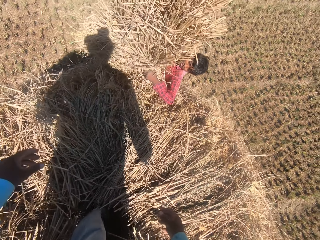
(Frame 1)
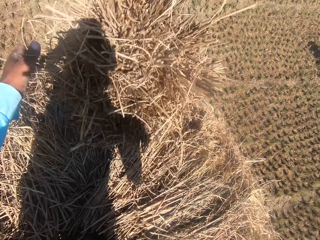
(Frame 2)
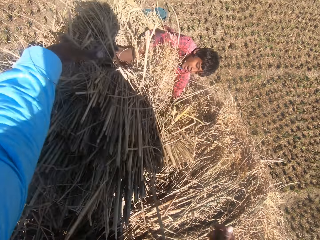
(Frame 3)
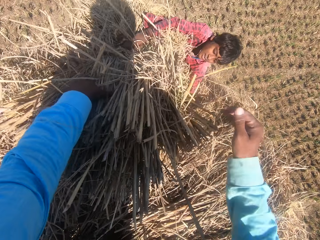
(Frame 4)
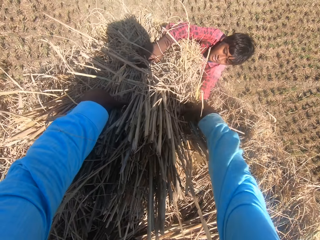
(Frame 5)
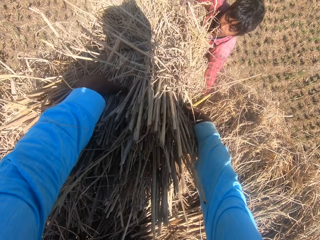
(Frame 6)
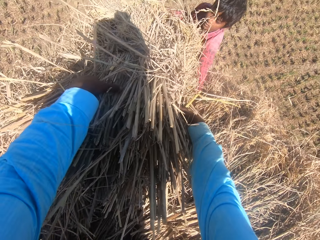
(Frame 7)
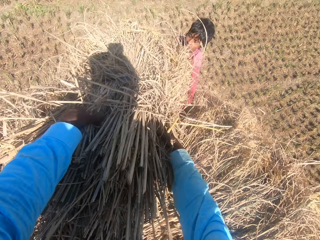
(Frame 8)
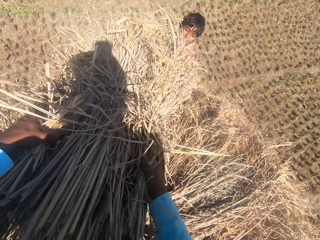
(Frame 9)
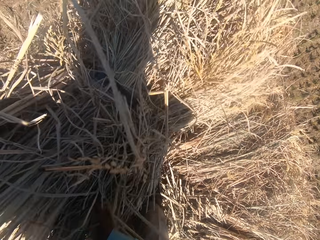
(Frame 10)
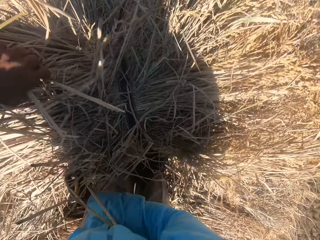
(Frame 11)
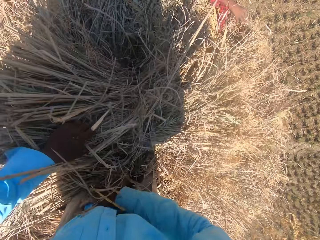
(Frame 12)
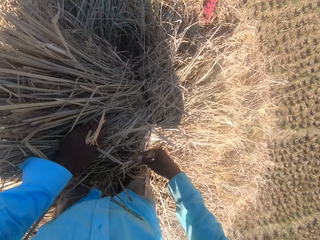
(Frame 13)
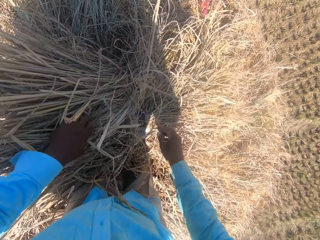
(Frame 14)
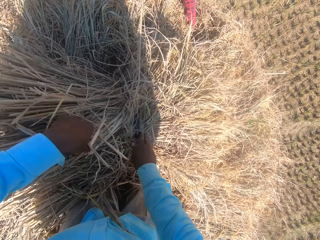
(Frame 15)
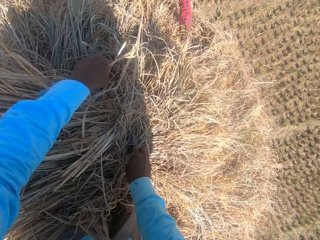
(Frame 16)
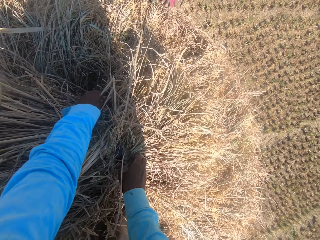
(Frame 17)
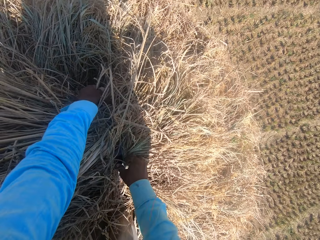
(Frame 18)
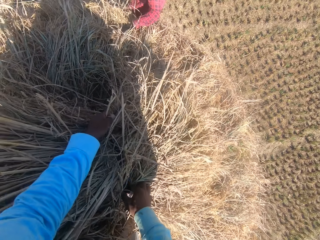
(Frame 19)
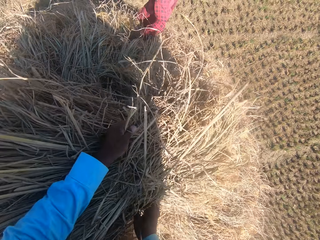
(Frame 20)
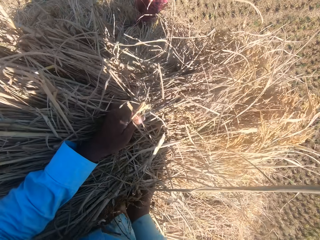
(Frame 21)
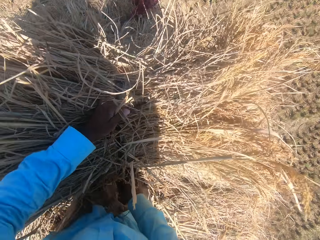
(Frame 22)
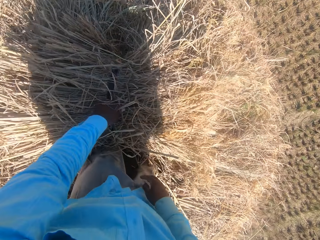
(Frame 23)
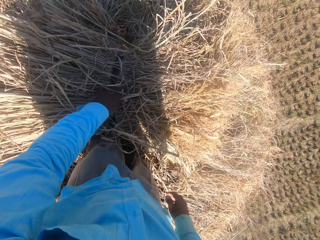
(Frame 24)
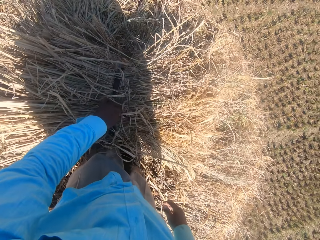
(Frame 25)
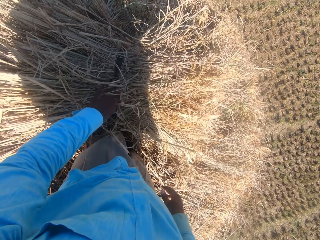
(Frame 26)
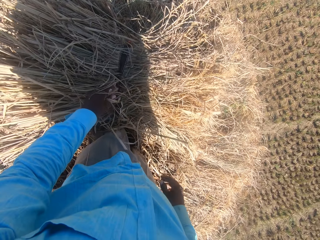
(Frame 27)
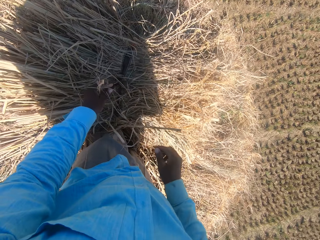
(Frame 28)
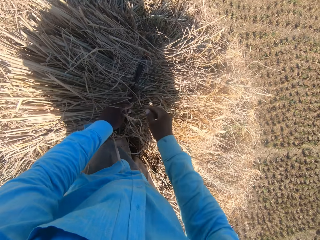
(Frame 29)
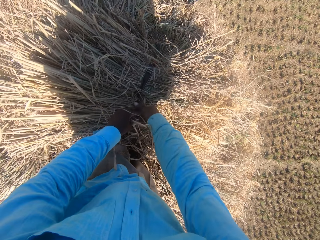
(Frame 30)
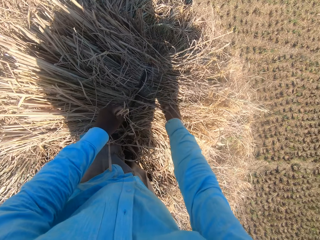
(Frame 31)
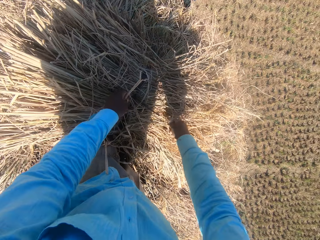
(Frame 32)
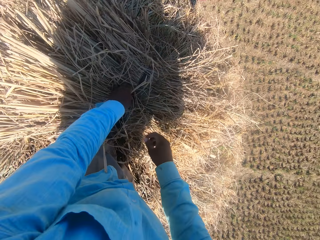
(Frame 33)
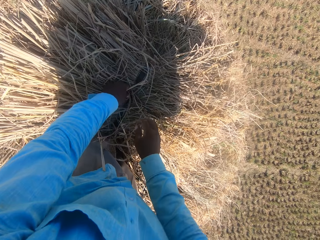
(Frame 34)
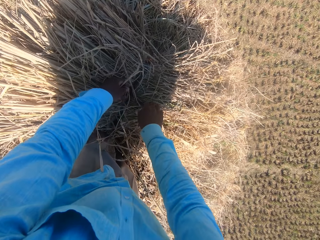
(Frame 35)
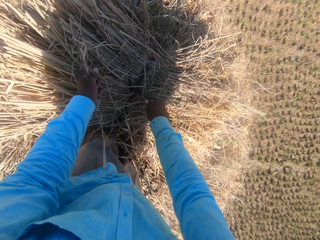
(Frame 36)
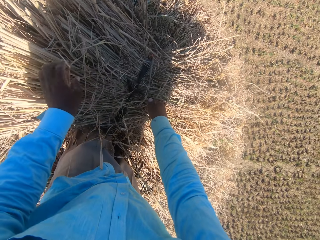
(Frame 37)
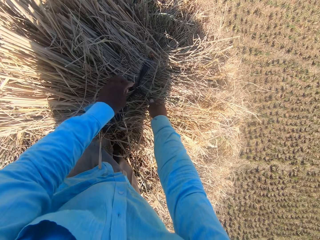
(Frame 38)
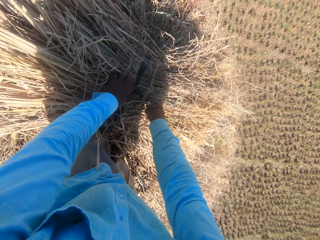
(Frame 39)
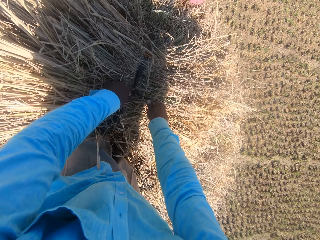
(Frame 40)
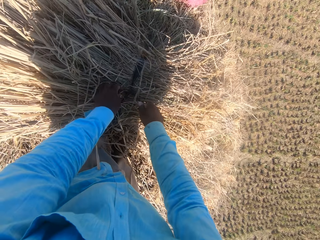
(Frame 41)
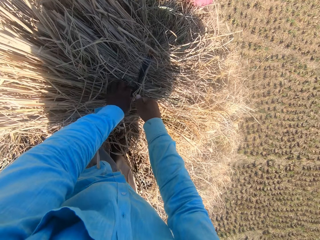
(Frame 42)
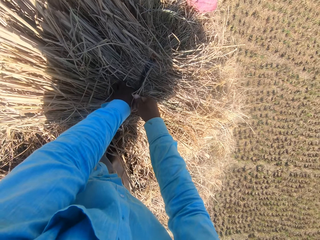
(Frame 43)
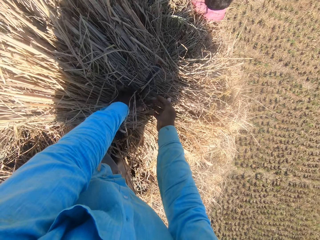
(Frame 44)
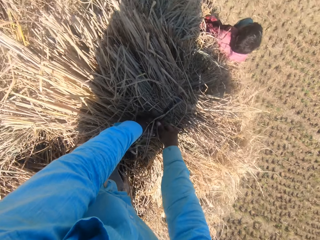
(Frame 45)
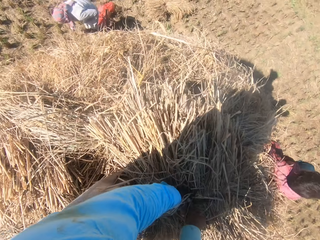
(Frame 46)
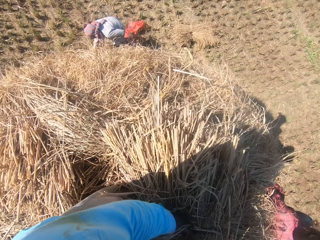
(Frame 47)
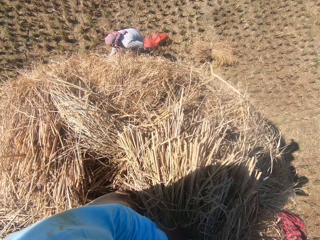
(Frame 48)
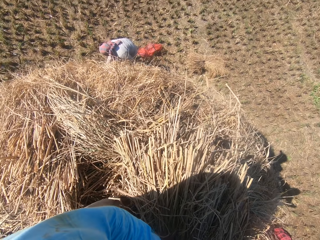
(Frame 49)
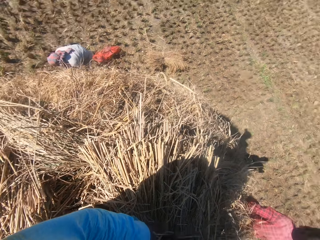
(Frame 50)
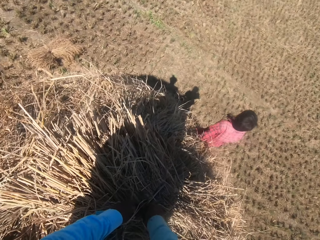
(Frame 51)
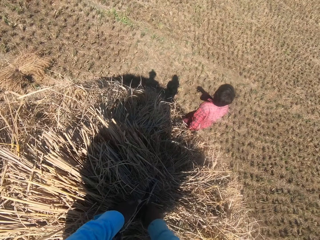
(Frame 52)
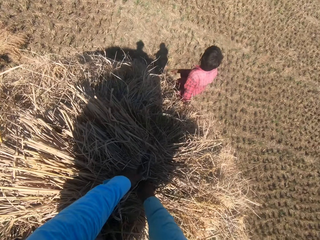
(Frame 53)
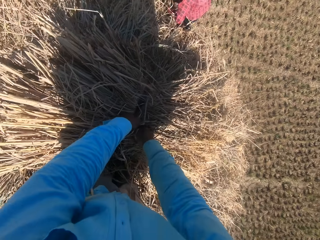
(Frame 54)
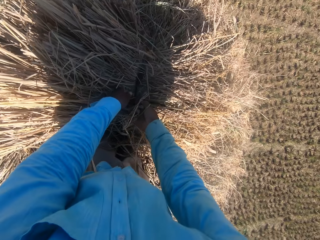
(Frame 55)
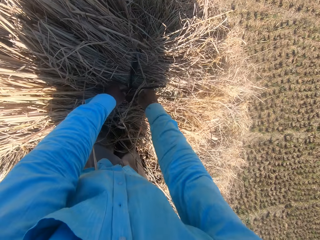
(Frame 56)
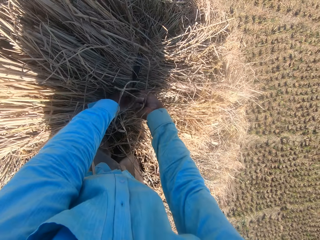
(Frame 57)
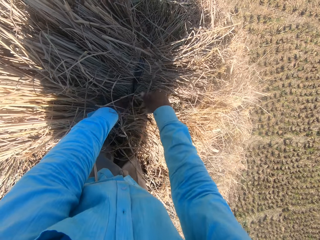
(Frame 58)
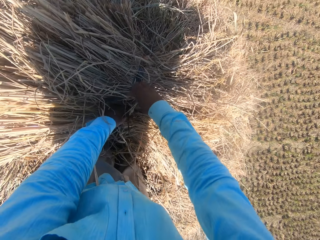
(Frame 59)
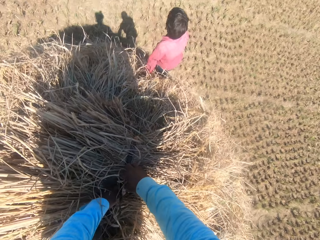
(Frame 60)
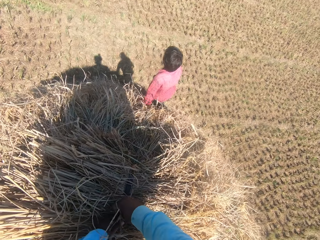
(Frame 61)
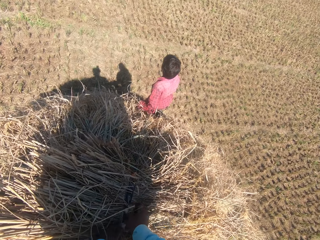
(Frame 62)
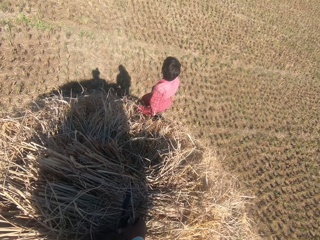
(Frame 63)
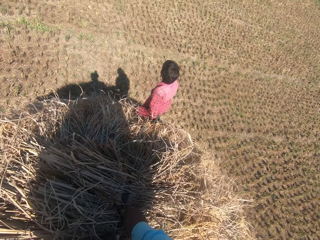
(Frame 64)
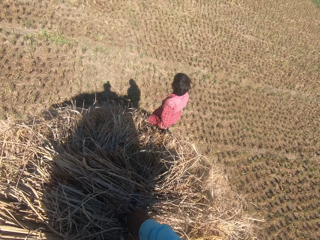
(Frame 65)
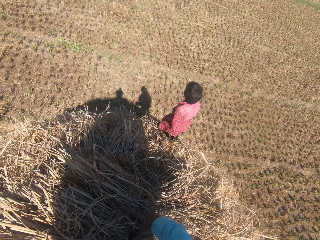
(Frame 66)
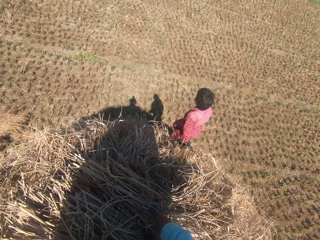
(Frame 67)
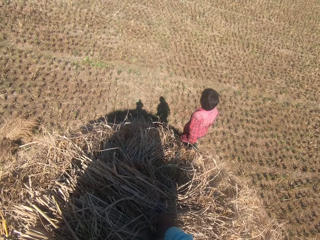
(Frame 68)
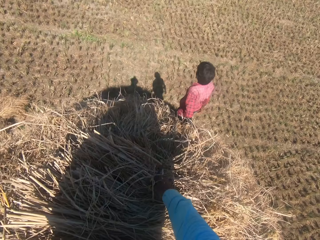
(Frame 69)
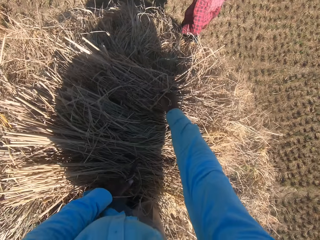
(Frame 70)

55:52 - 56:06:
A man passes the stack of dried grass straws to the camera wearer. The camera wearer collects the stack from the man with hands. They set the stack of dried grass straws on the heap. They untie the rope on the stack of dried grass straws. They look at another man on the left side of the heap. The first man looks around a garden. The camera wearer looks at the first man on the heap of dried grass straws.

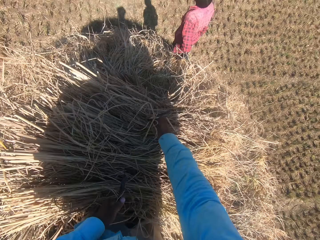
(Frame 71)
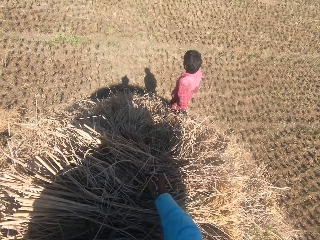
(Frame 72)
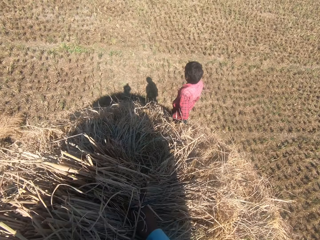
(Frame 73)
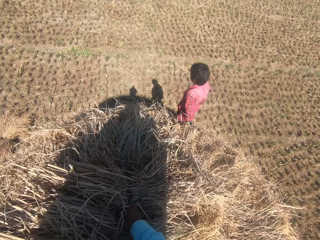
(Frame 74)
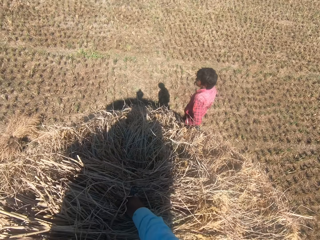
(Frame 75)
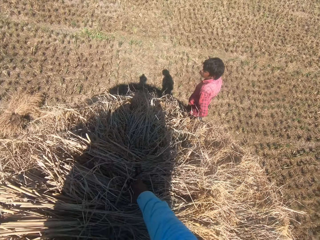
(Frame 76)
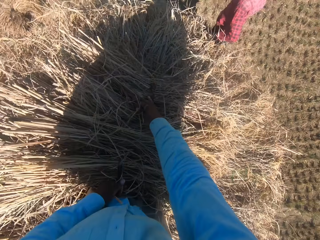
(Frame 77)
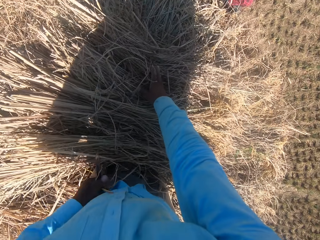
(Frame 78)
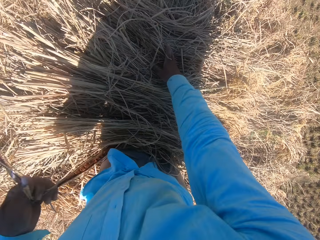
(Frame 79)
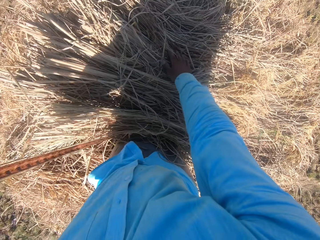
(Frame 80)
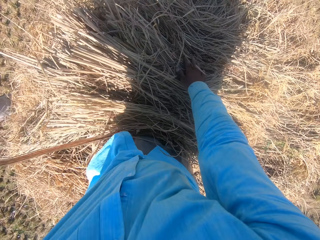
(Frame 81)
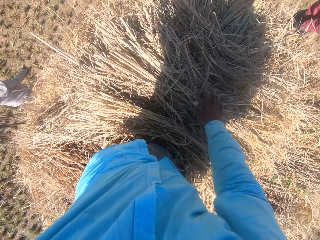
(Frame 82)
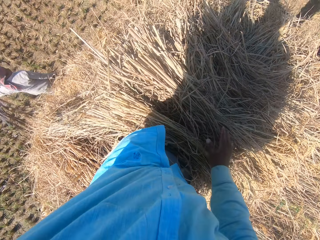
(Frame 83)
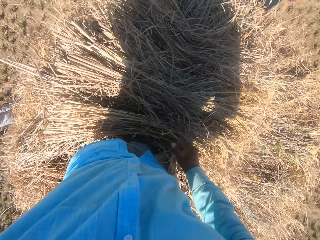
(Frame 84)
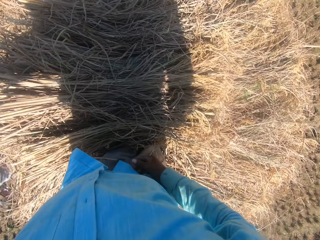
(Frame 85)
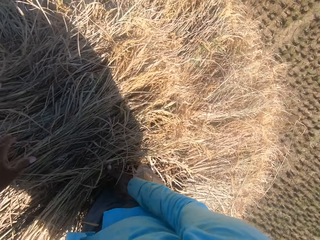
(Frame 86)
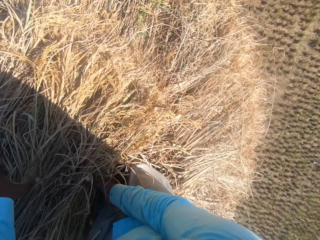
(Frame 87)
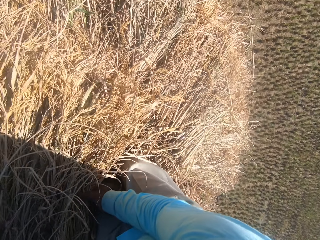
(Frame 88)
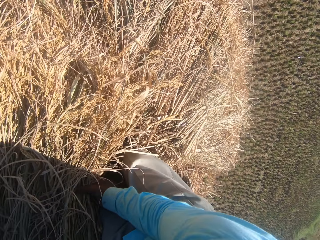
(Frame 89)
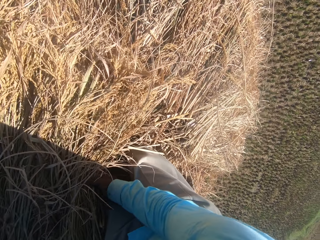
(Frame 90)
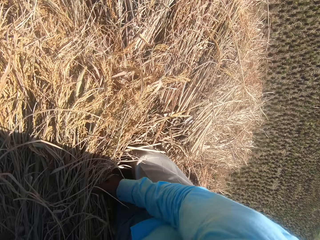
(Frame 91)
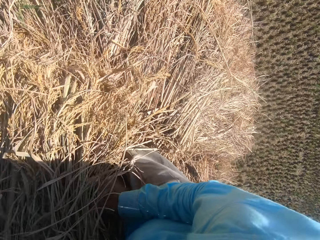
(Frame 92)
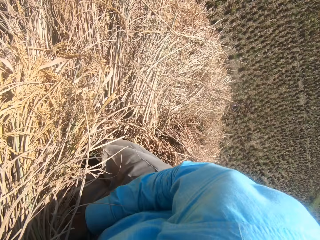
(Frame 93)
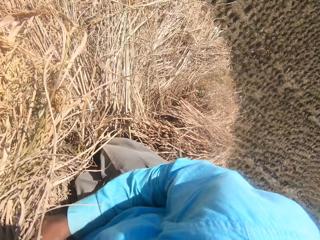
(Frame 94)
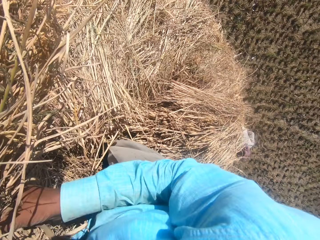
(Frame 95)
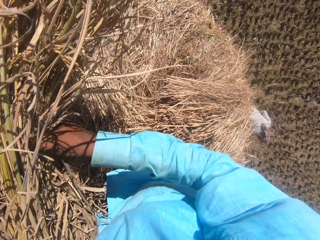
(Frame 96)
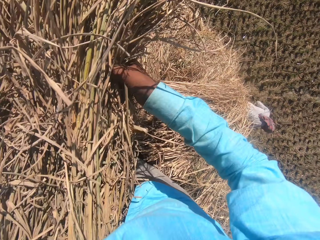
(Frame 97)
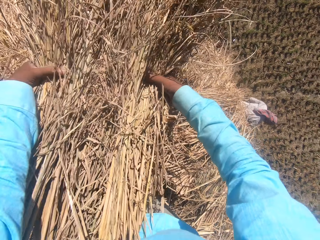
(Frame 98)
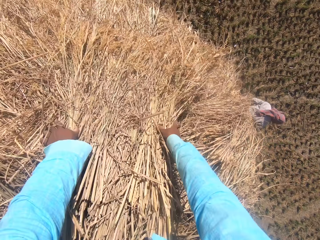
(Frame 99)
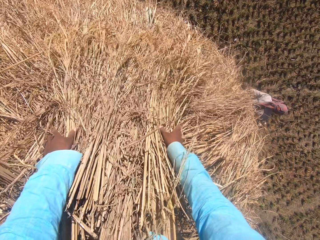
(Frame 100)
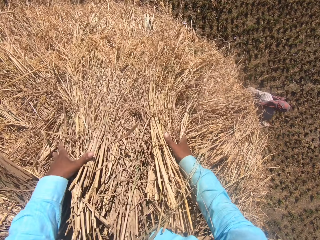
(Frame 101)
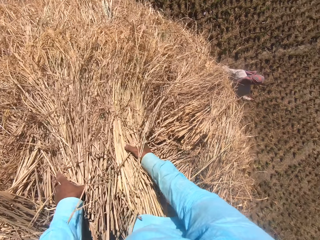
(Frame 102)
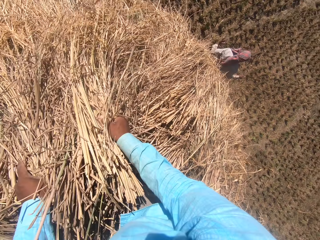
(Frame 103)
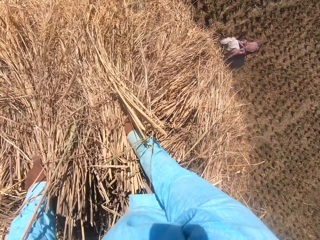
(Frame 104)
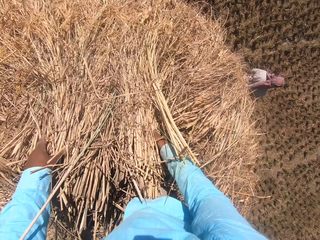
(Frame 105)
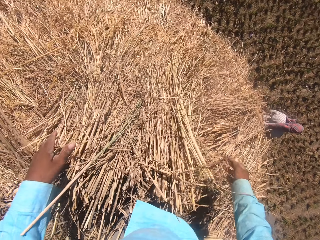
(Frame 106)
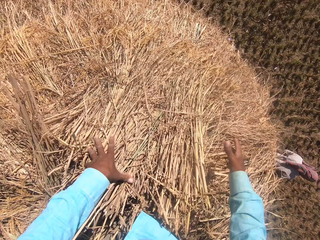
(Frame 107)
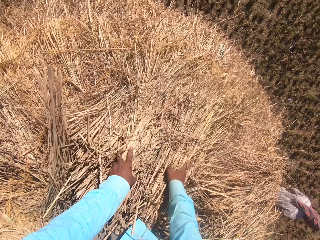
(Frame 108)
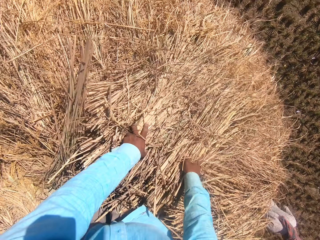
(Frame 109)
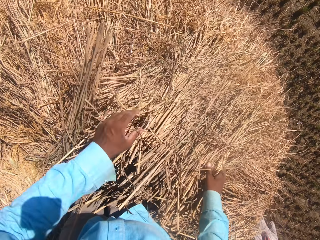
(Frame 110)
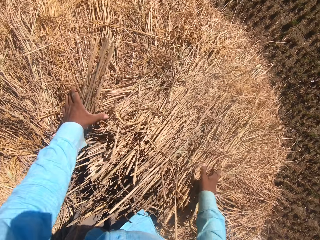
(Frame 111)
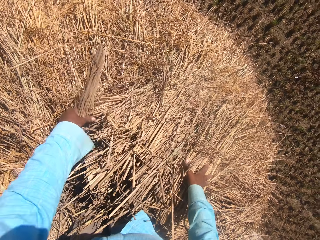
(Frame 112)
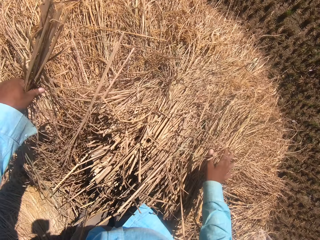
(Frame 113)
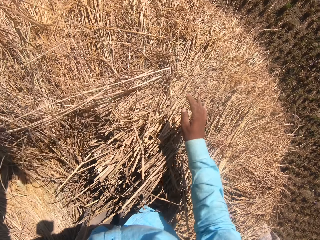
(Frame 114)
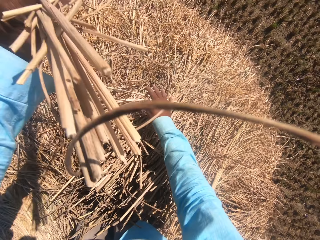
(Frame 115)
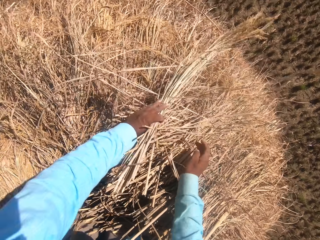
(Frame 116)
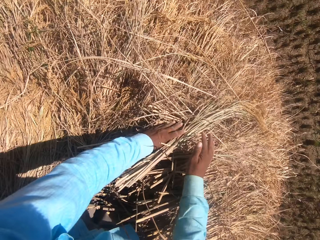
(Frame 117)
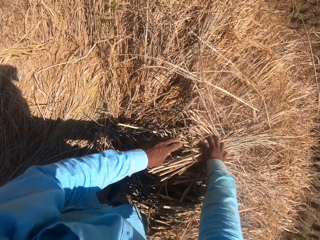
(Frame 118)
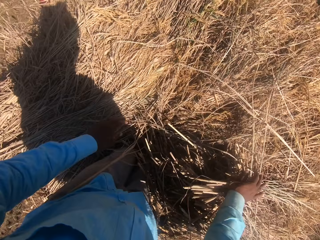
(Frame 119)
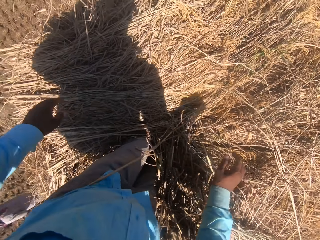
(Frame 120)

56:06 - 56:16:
The camera wearer pulls the rope from the stack of dried grass straws. They drop the rope on the field. They arrange the stack of dried grass straws on the heap. They pick up a bunch of grass with hands from the ground, put down the bunch of grass with hands on the ground, and adjust the bunch of grass on the ground.
